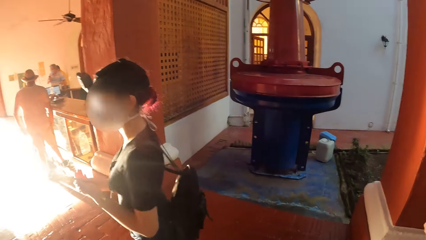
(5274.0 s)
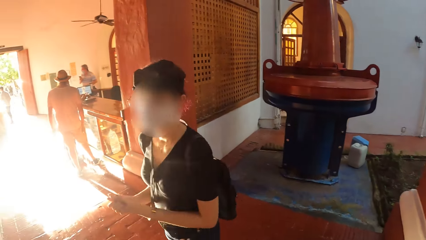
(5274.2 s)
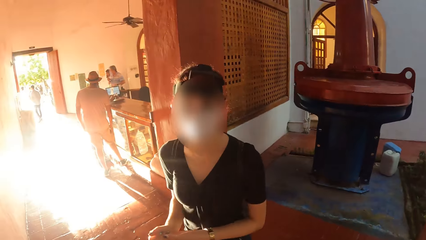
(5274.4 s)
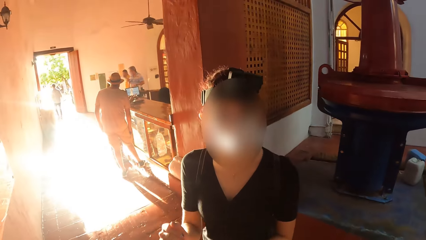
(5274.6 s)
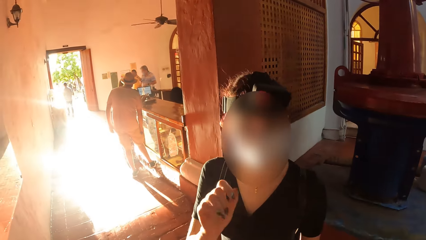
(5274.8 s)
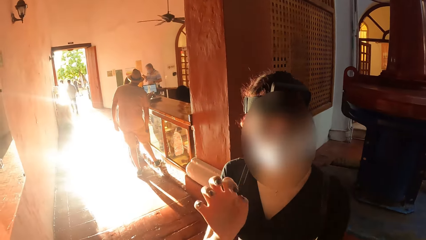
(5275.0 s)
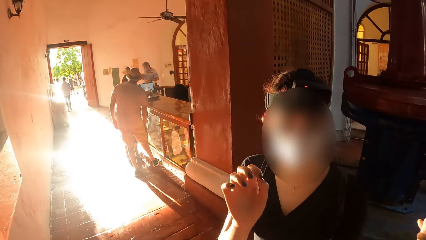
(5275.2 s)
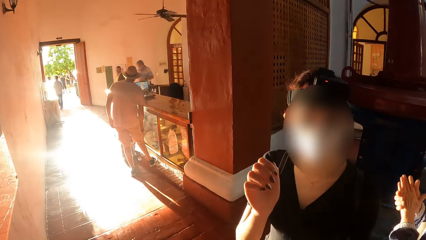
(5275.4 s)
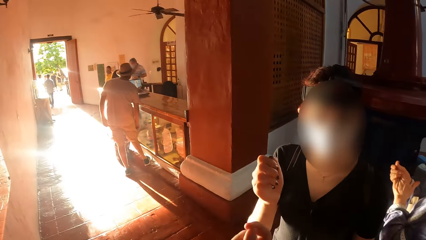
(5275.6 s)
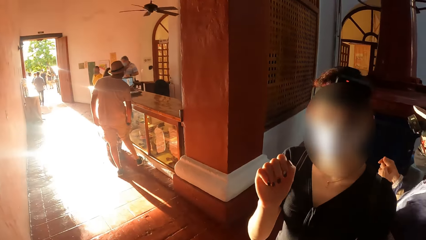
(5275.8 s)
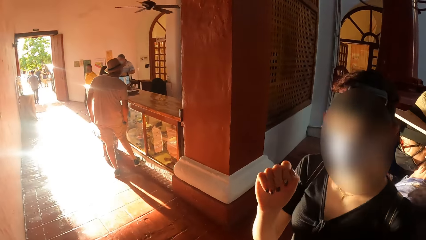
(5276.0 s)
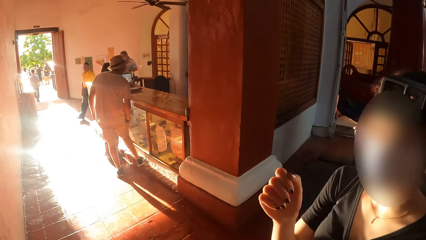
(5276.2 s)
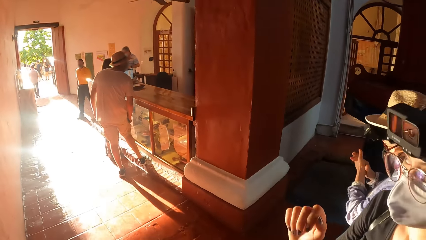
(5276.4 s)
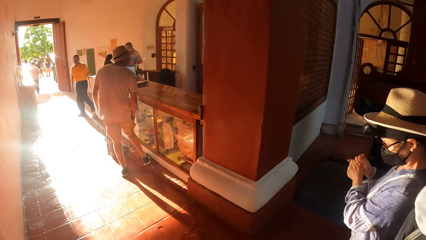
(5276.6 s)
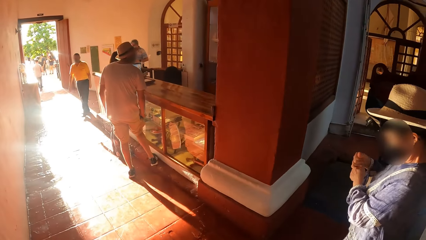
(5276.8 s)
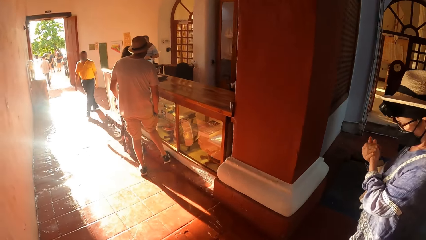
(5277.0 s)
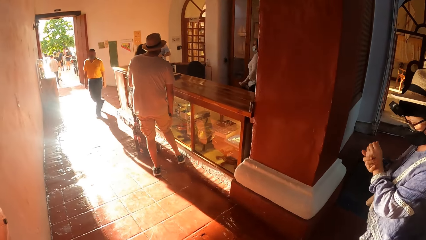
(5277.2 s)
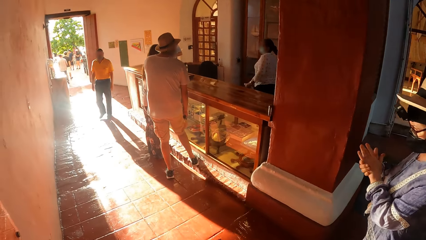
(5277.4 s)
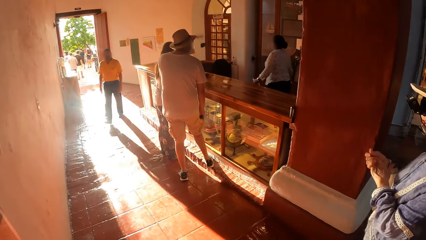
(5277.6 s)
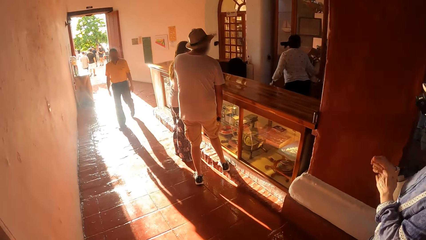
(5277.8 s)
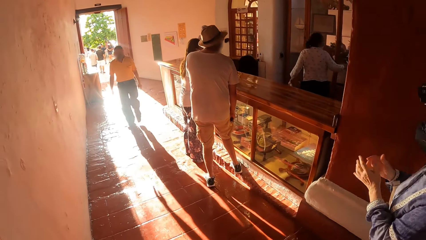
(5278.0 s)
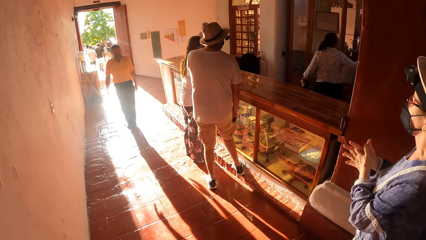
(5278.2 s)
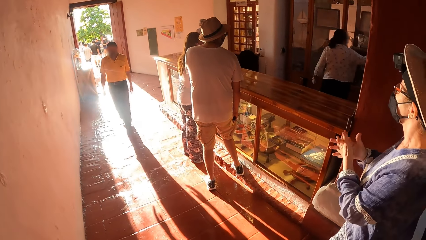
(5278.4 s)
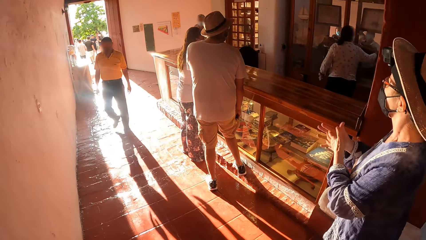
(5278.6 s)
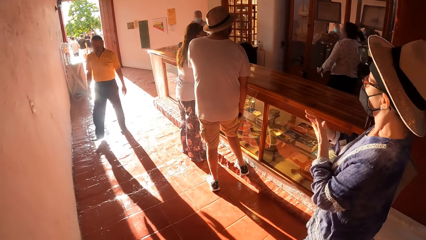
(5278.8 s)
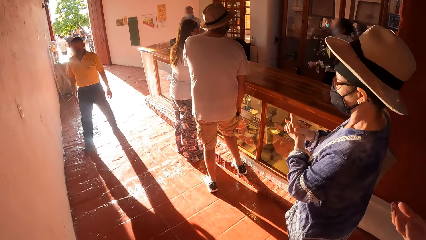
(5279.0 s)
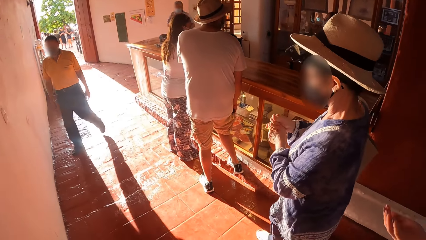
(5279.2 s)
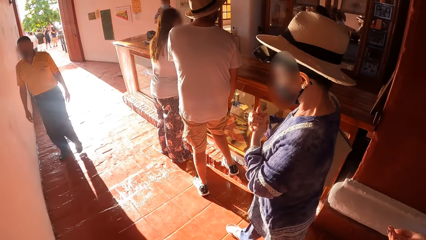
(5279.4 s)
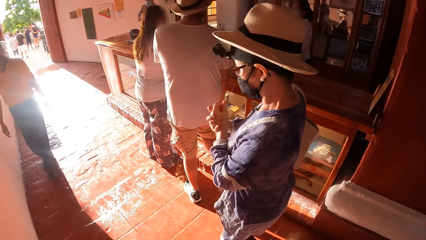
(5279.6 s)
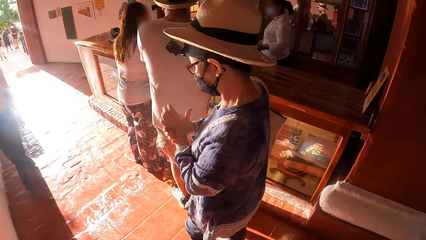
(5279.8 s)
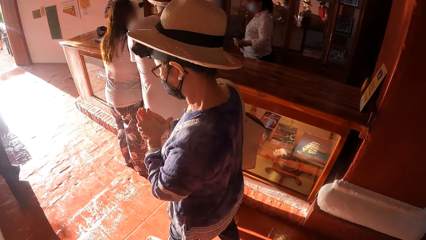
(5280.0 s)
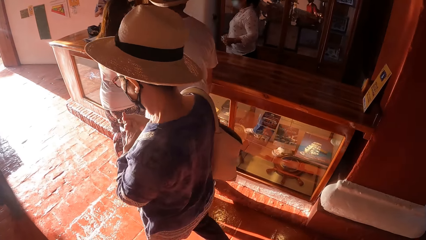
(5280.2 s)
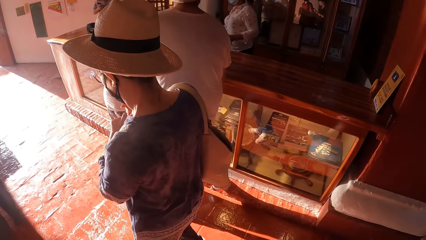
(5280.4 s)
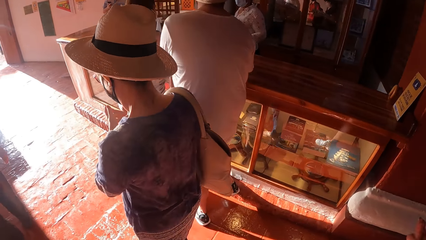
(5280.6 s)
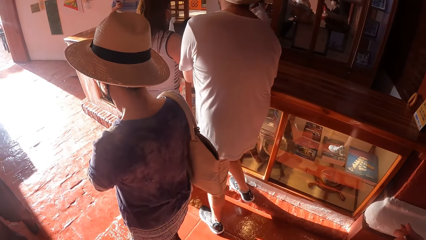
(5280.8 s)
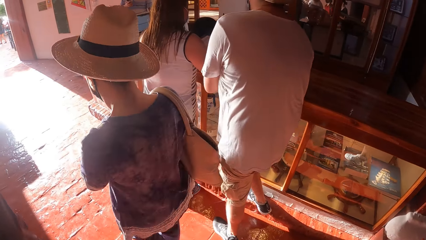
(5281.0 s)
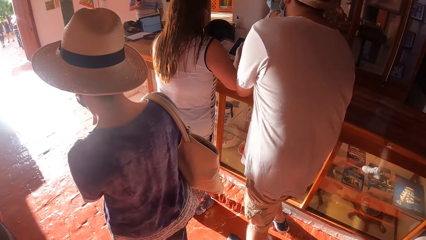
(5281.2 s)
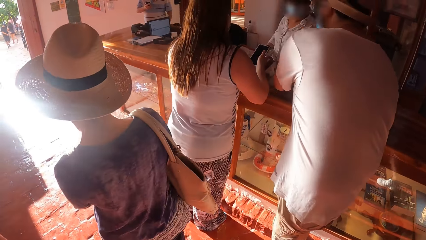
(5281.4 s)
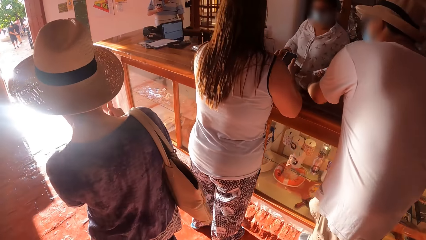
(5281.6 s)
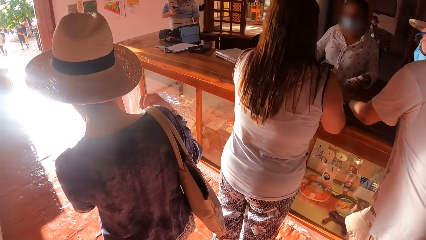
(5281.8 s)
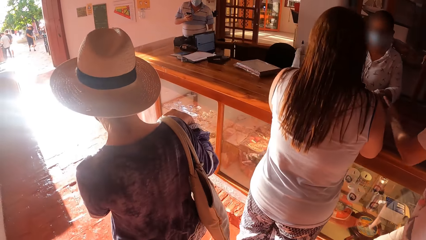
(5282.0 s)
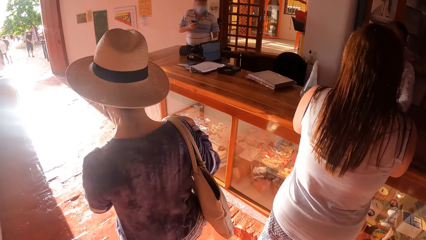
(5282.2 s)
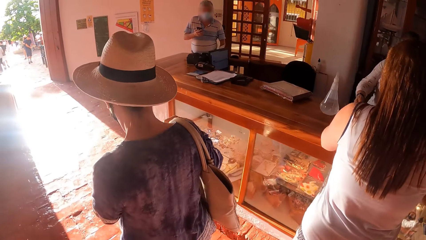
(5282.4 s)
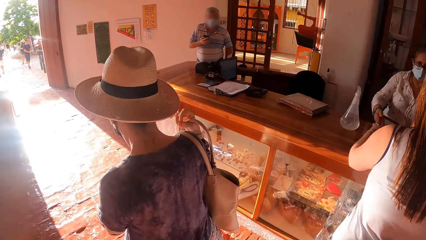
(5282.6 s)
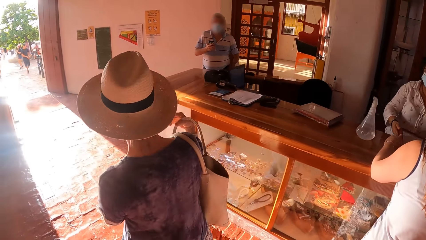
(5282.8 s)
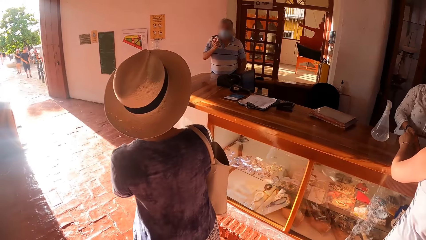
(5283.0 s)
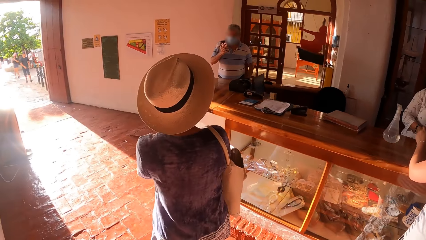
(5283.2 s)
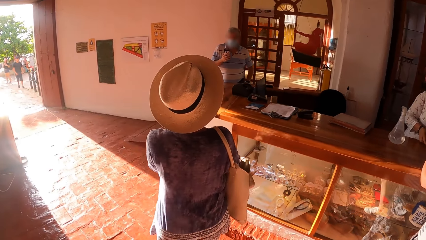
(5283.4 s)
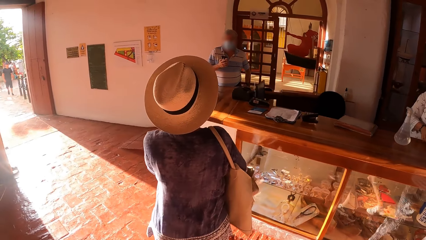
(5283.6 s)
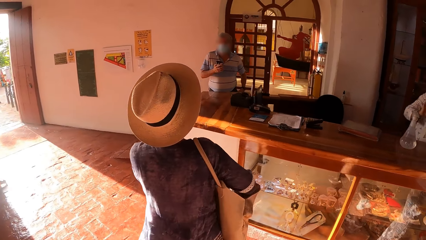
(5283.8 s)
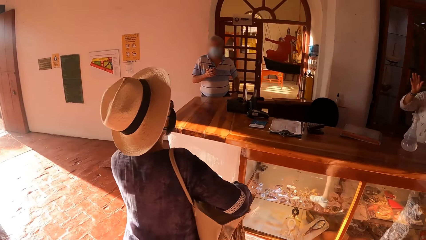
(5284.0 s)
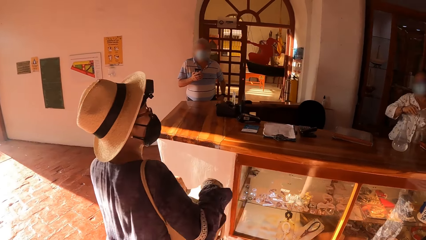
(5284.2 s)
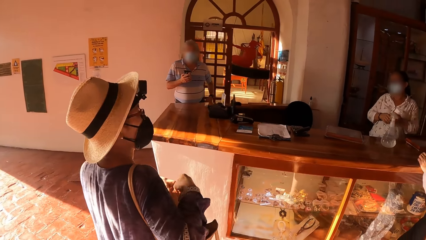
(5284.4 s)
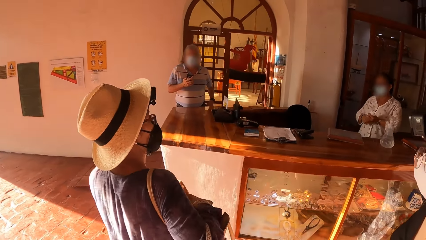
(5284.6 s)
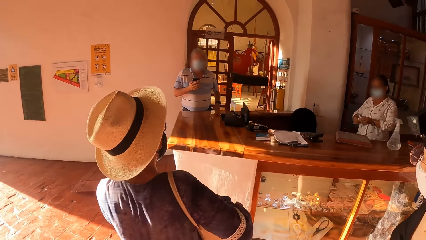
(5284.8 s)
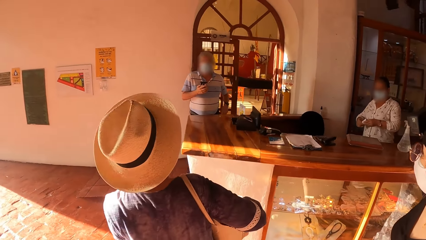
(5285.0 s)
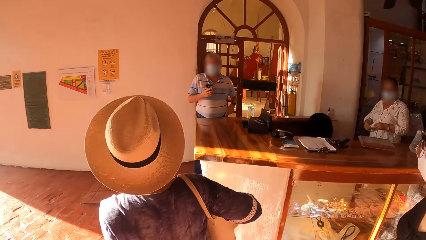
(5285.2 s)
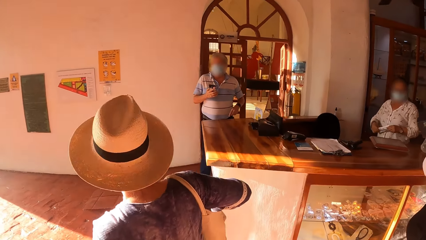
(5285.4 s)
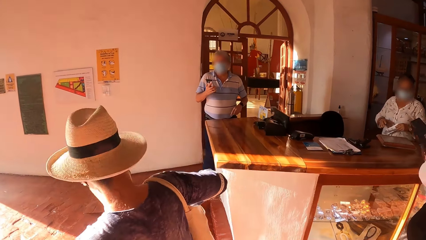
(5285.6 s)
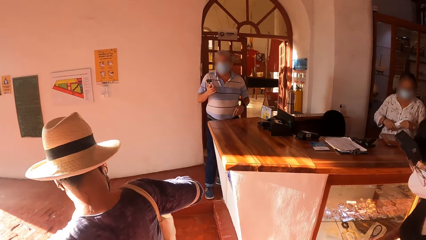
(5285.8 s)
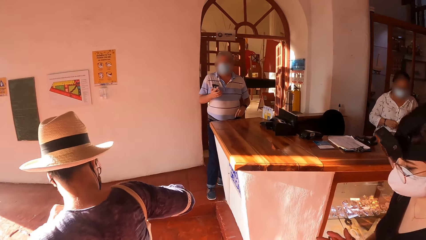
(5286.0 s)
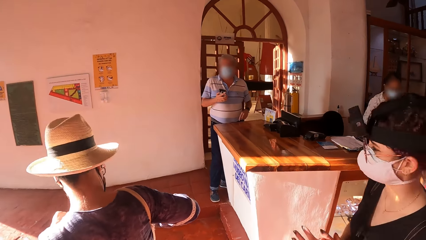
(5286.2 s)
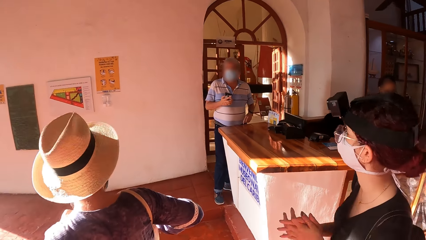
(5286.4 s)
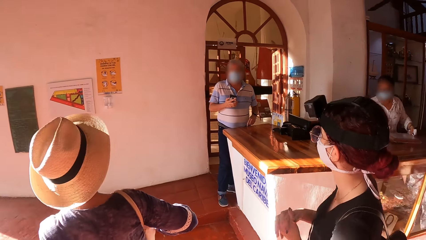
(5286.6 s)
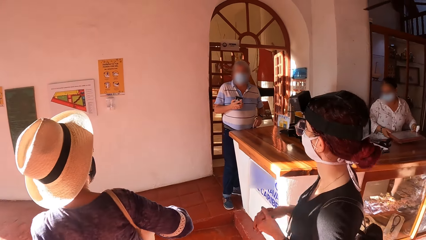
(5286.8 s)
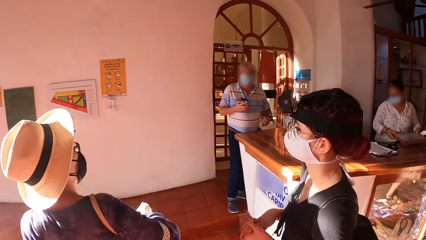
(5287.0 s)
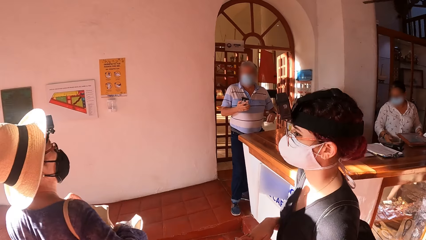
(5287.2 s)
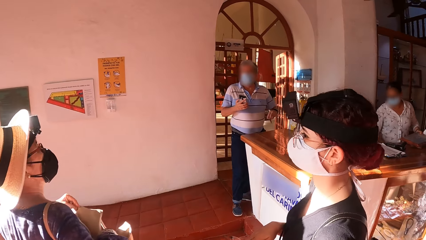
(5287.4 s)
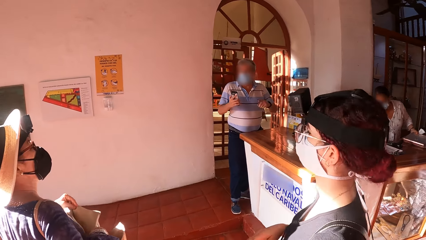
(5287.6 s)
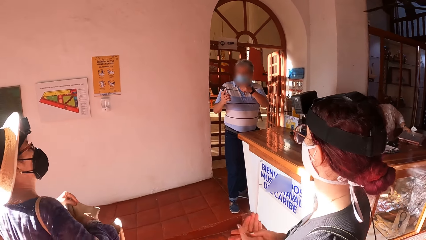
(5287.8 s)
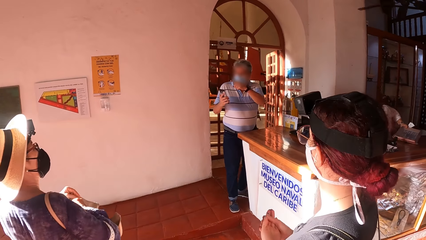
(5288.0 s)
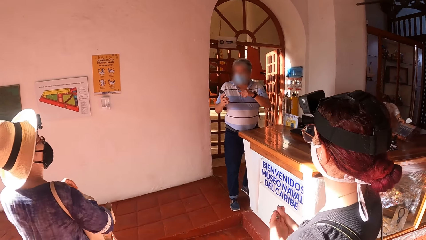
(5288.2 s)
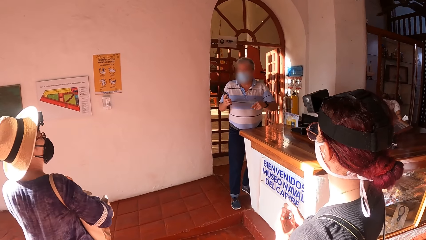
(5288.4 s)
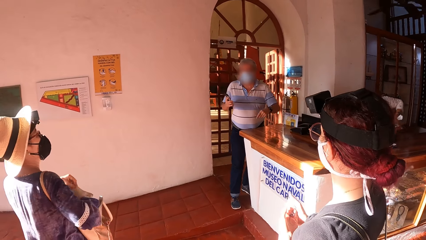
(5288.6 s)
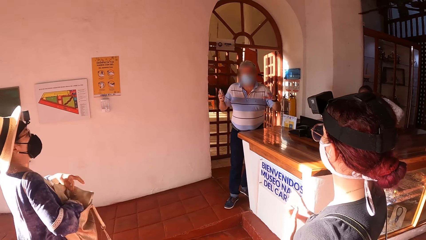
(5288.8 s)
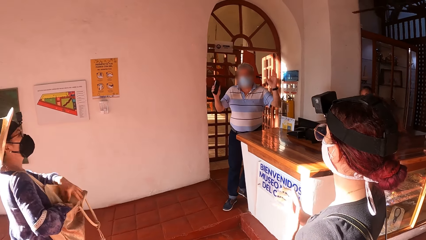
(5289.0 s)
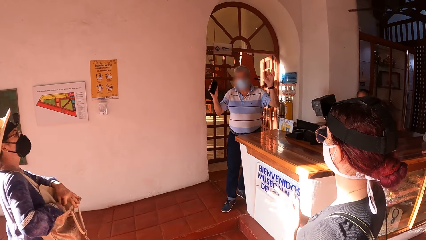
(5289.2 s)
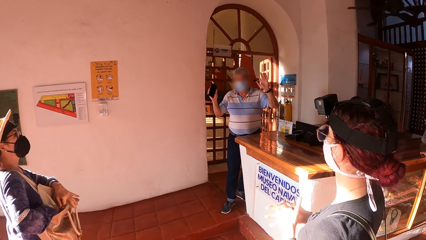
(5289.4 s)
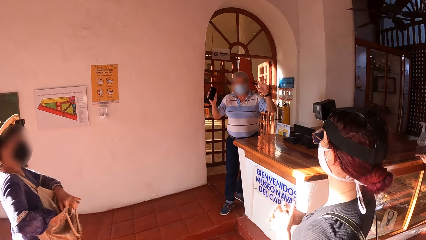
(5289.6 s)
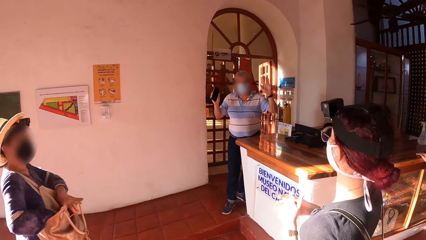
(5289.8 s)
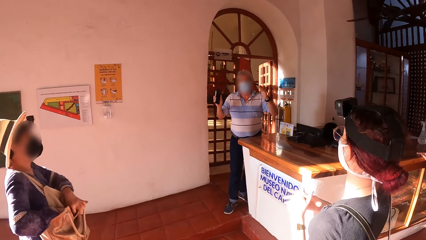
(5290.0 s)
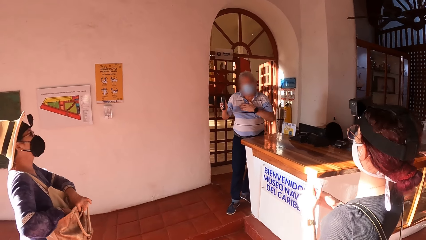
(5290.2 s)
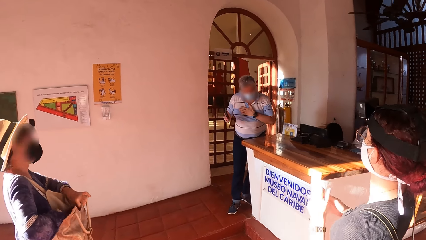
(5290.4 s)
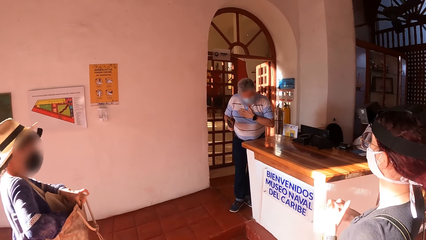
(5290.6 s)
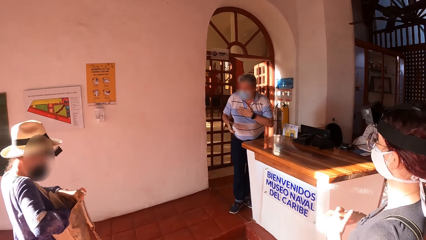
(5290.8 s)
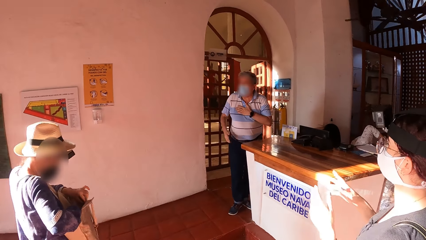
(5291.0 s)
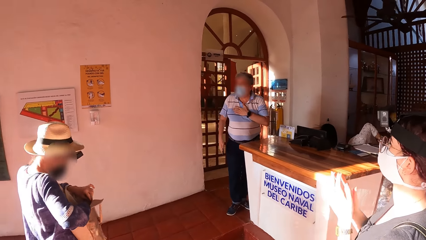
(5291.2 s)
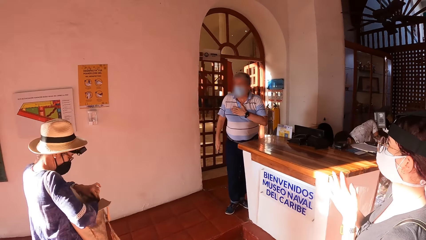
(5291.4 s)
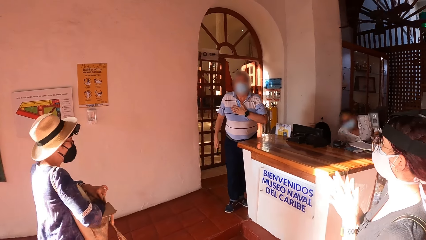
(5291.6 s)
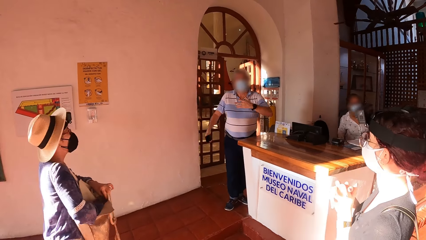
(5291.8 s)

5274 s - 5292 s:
The camera wearer interacts with the woman. Another woman rubs her hands together. The second woman interacts with a third woman and puts her right hand in her bag. A man interacts with the camera wearer. The camera wearer looks around.
